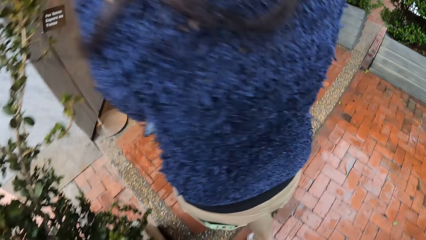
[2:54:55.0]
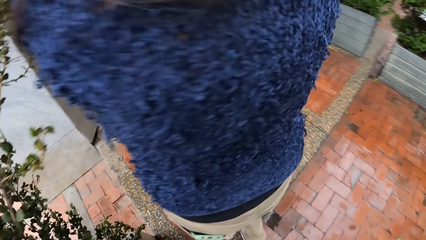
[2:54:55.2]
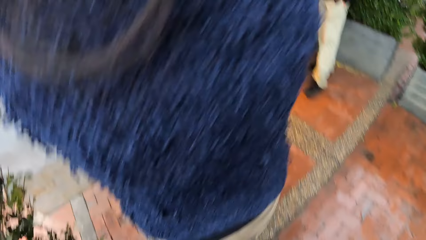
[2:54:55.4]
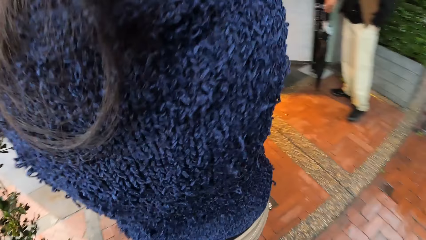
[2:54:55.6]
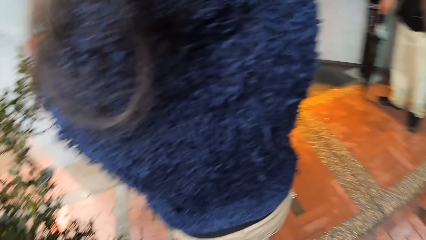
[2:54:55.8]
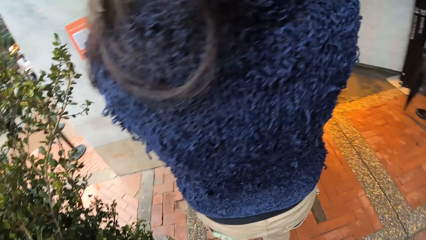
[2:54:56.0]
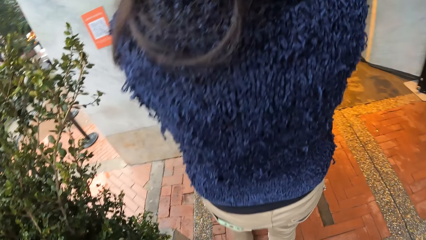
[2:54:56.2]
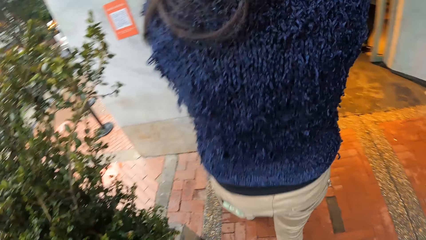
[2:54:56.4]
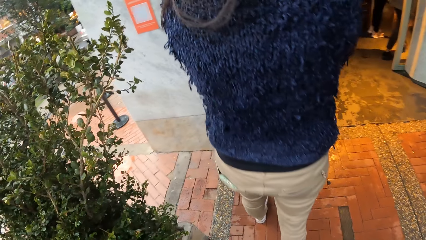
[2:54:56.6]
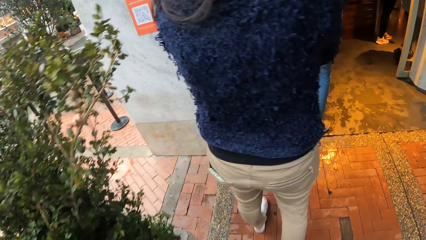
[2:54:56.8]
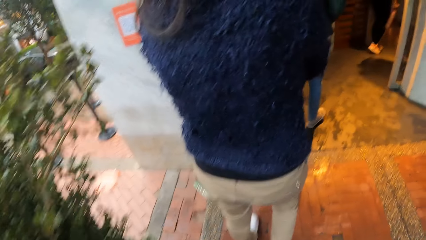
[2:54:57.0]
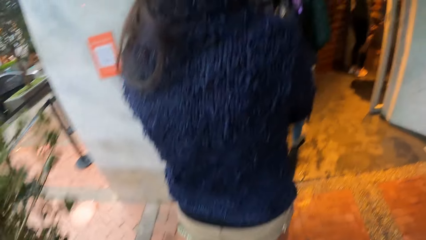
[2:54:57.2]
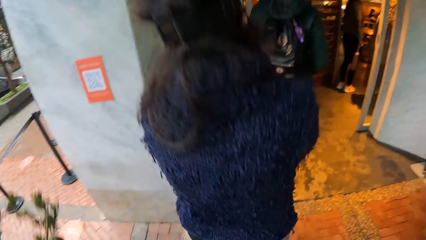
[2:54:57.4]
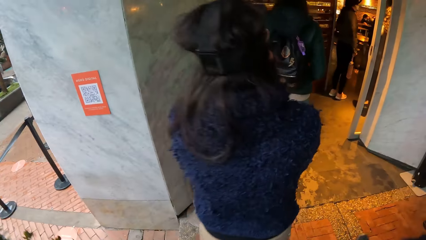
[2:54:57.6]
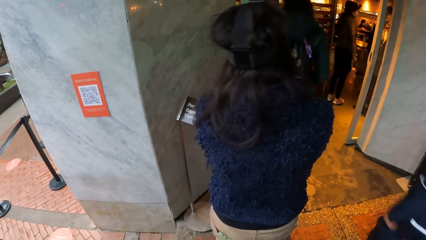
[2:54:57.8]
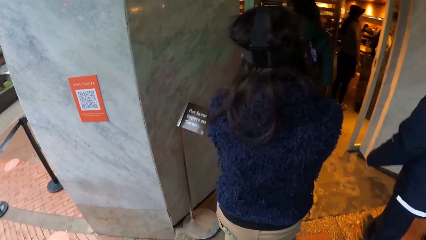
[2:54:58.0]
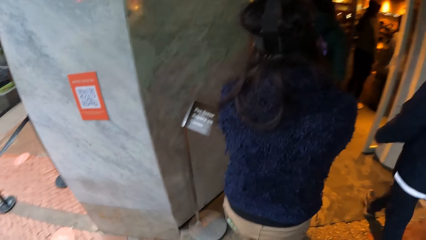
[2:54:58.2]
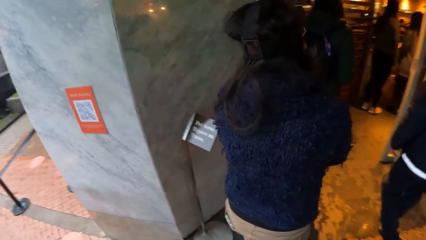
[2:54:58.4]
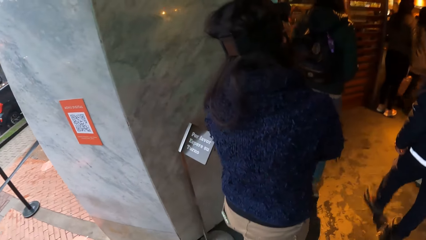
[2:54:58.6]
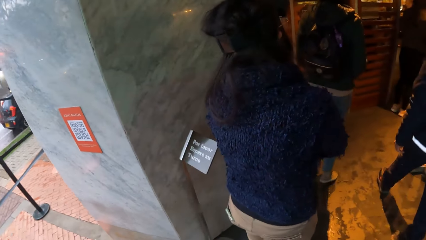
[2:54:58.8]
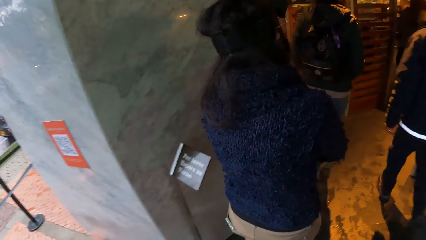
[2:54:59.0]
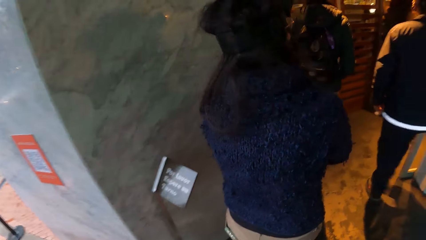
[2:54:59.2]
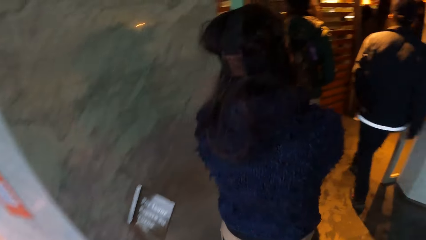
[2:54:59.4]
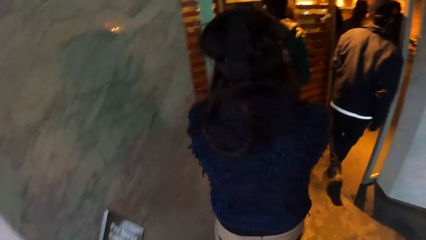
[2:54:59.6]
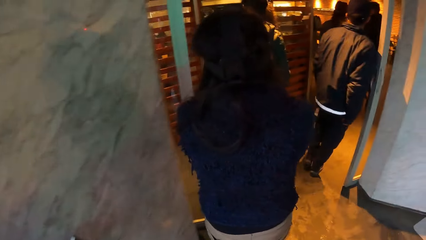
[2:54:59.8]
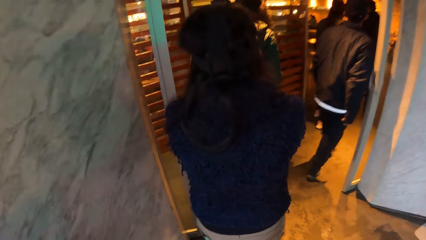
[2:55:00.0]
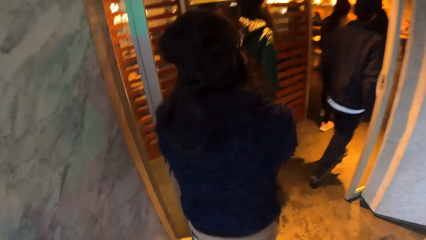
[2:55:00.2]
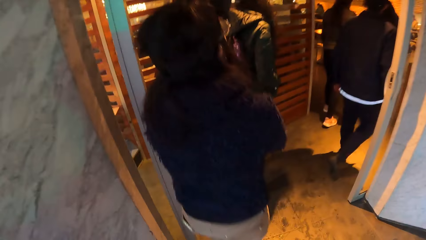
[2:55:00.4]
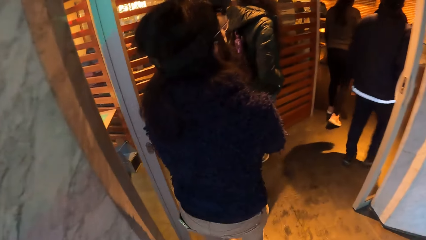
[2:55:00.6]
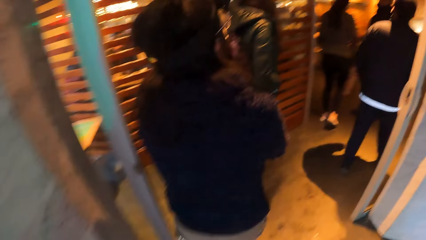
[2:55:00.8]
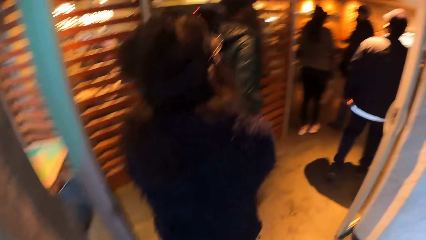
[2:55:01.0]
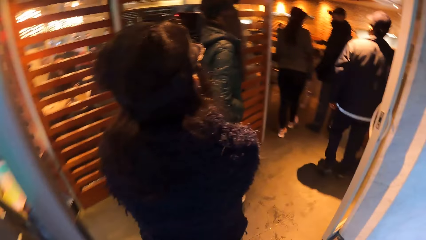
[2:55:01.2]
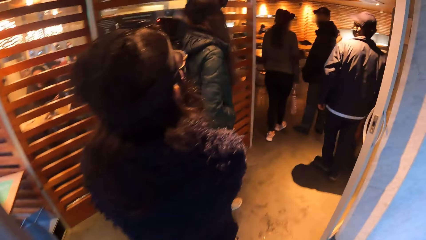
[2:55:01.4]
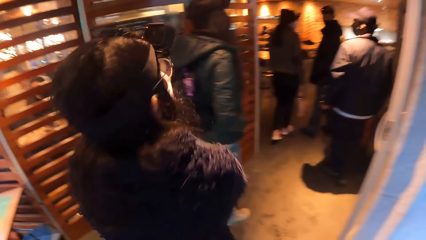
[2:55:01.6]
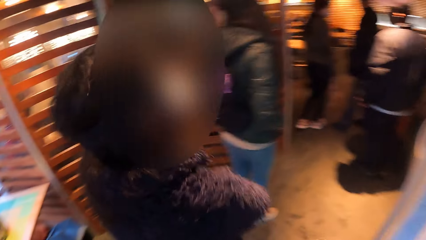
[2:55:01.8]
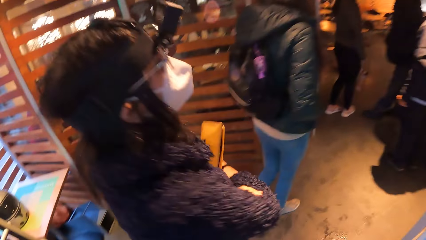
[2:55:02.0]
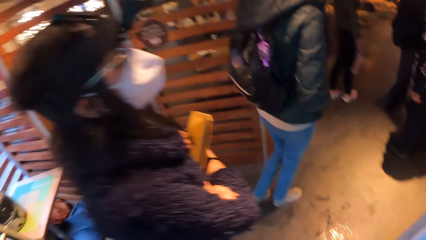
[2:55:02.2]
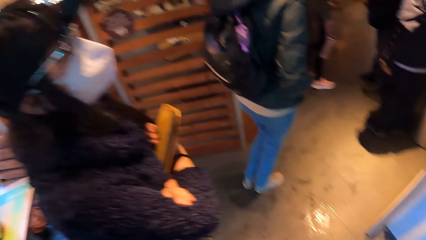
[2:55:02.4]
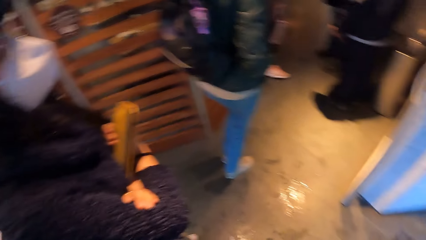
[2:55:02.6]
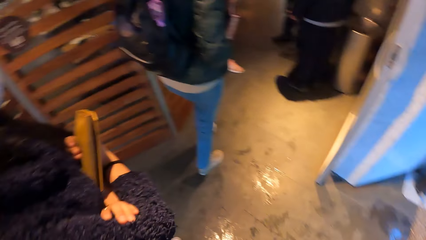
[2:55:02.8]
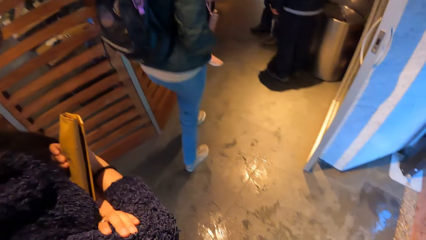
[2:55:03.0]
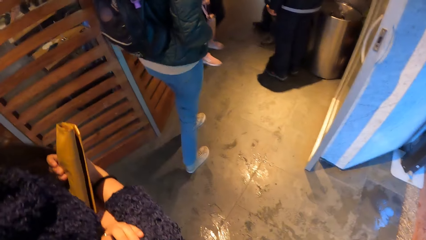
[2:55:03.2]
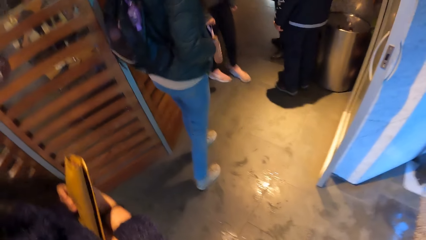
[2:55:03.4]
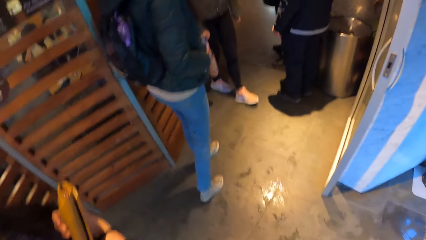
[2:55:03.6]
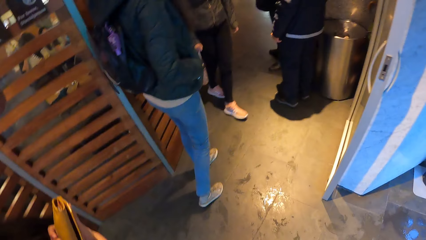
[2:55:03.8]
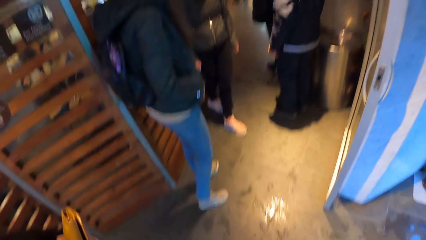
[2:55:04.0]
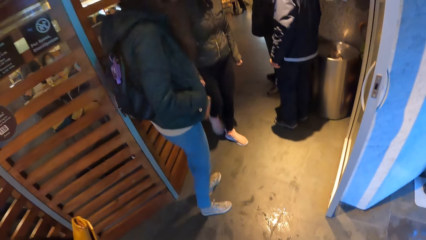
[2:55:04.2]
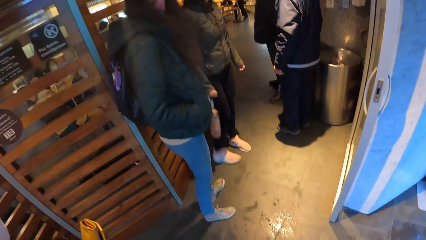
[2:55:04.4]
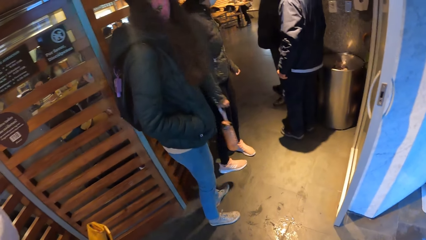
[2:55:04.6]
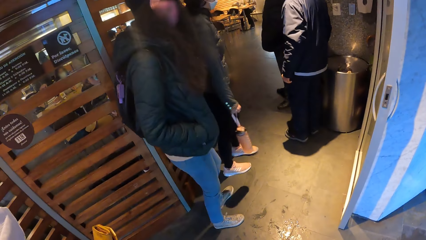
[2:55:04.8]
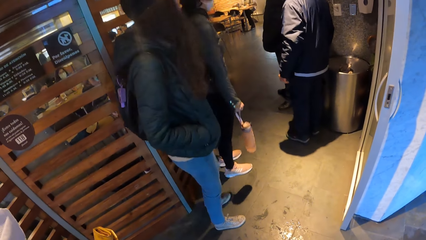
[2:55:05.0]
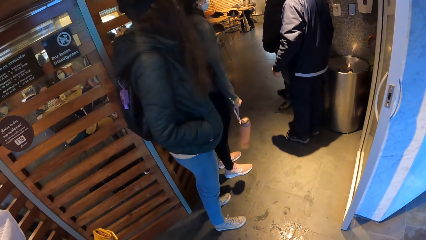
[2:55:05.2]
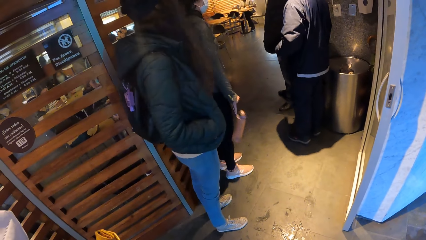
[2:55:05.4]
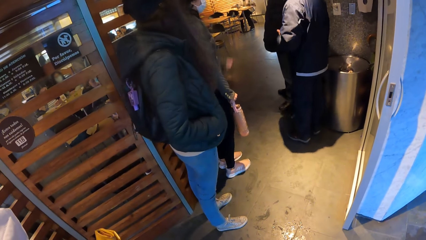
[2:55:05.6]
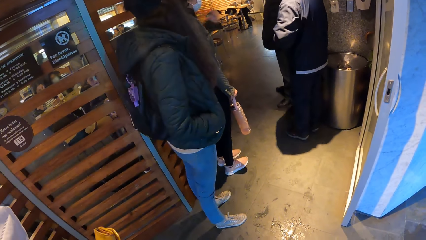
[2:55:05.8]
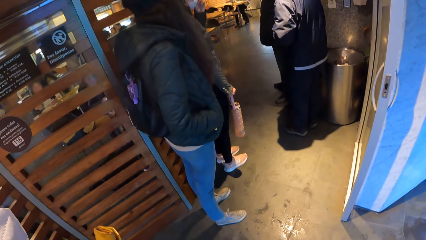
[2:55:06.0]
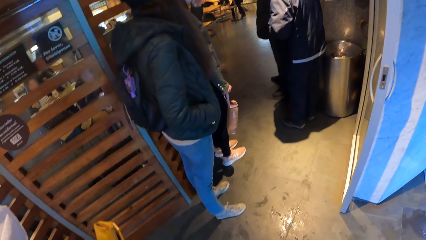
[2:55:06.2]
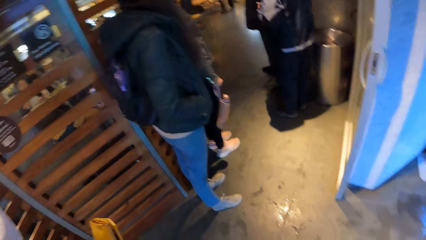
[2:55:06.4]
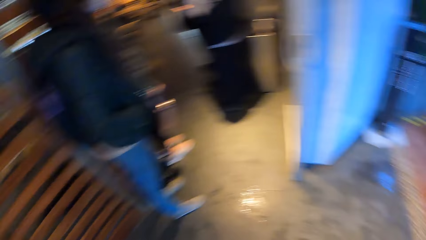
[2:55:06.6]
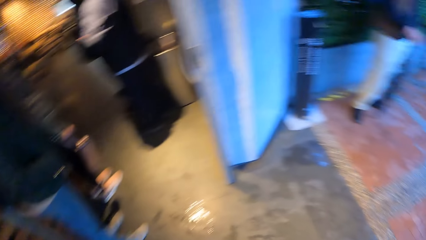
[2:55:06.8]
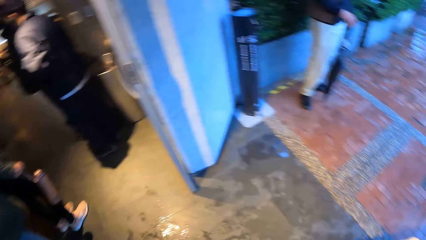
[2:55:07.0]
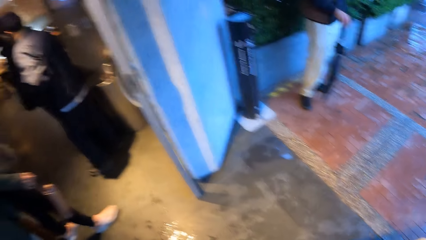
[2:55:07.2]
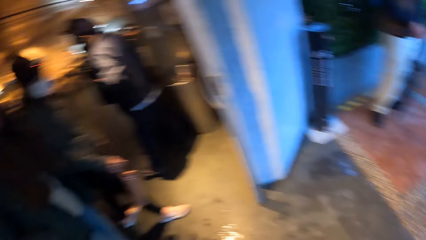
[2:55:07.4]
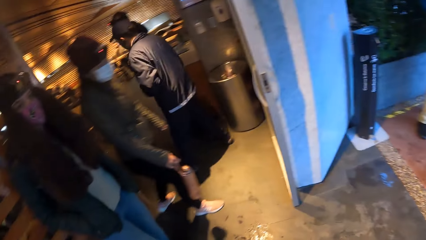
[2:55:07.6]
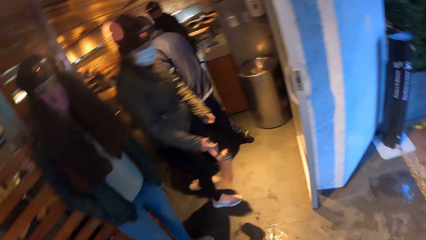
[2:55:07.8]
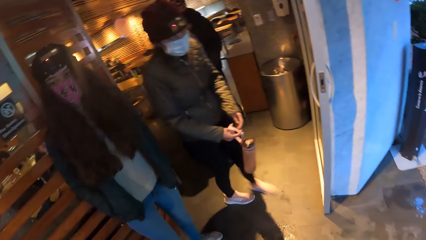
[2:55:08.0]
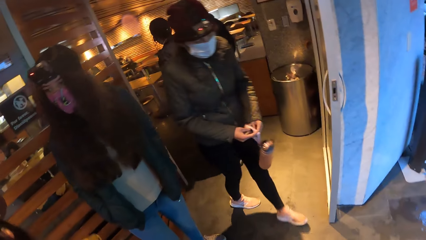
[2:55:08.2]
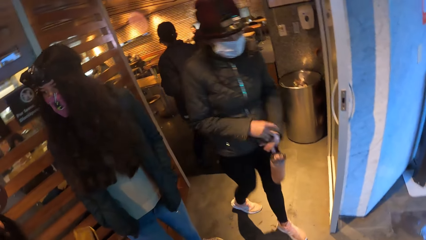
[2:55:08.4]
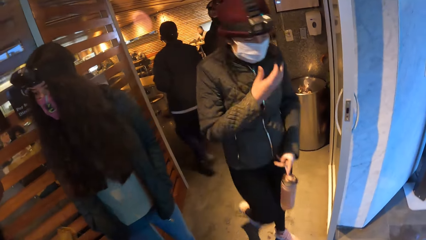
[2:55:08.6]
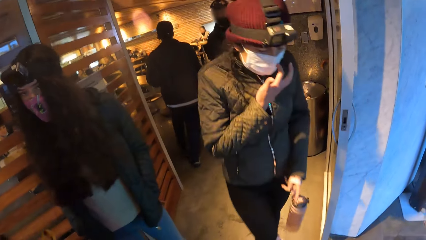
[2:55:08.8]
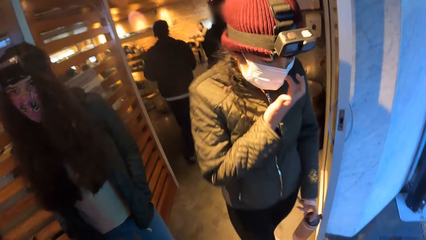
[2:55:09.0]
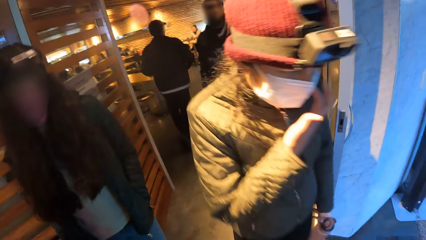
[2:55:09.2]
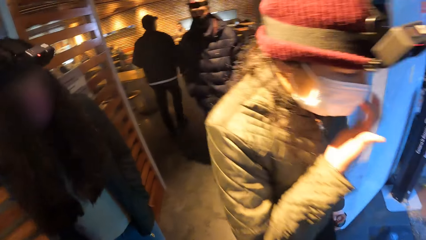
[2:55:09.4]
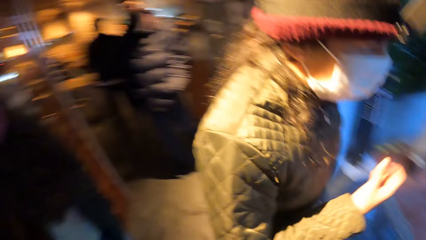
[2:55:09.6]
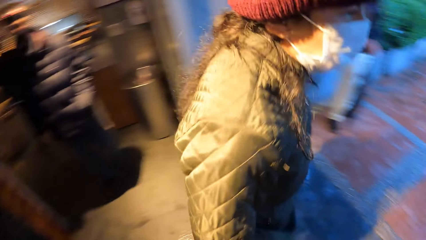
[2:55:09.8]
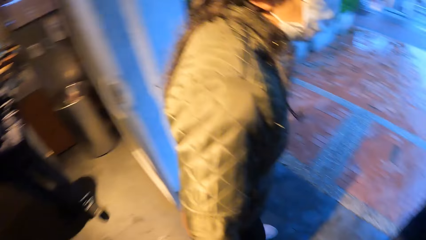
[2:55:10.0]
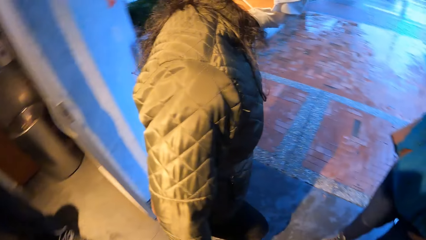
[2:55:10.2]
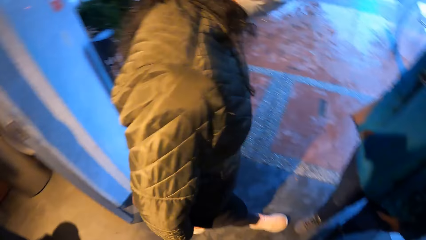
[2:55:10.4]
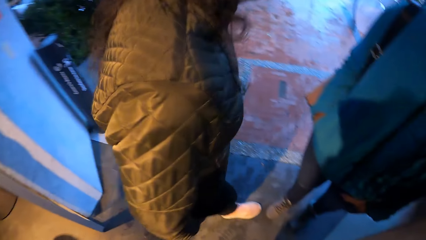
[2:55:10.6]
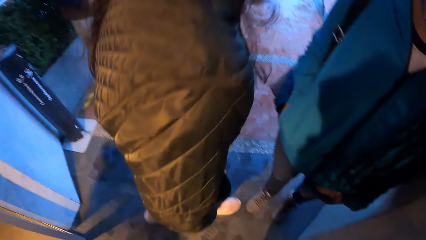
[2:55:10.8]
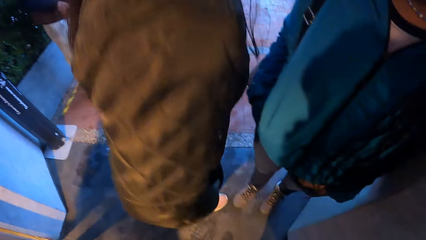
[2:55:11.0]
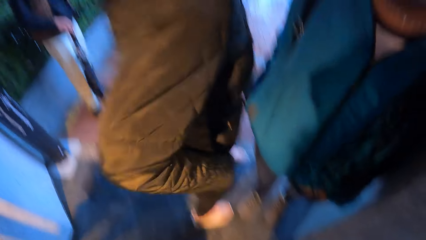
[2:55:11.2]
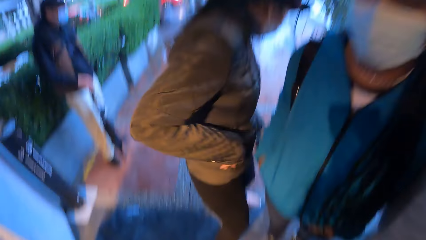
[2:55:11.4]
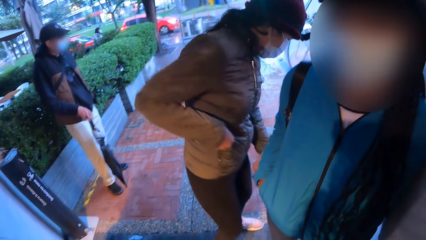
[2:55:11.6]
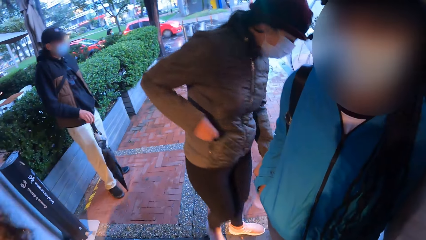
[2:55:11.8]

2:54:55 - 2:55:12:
The camera wearer walks to the restaurant. He stands at the entrance of the restaurant. A woman touches her nose mask with her left hand. The camera wearer turns his head. The woman passes the water bottle from her right to left hand and touches her nose mask with her right hand. The camera wearer looks around.
